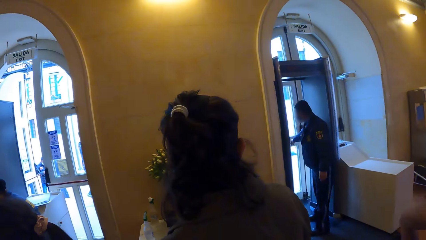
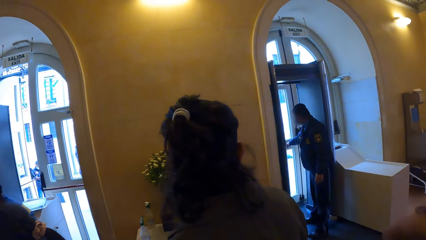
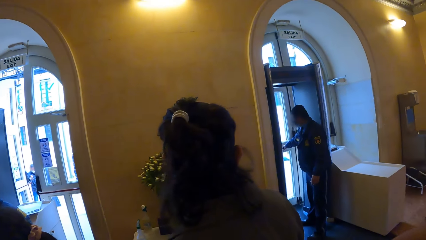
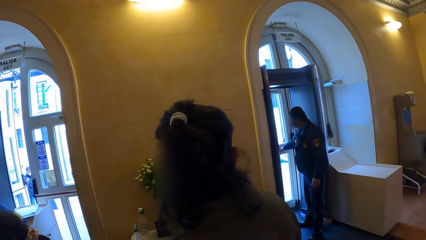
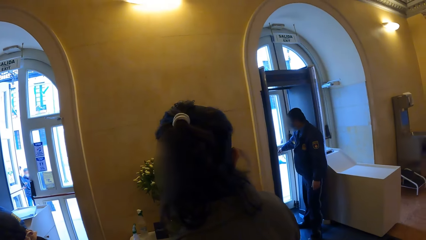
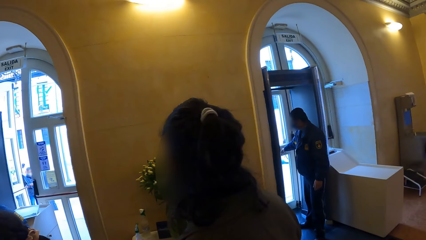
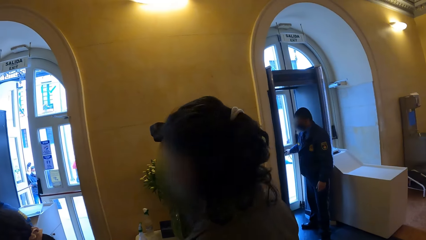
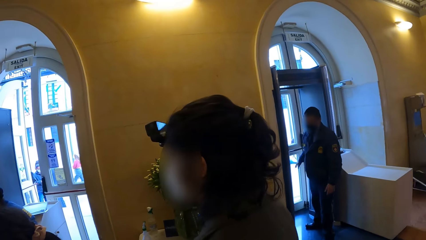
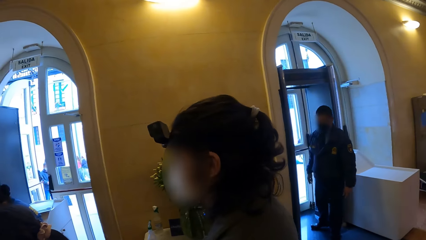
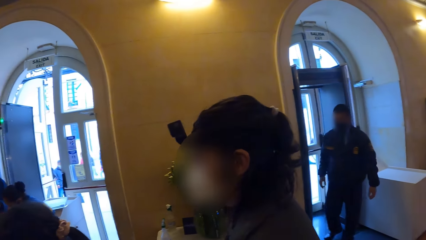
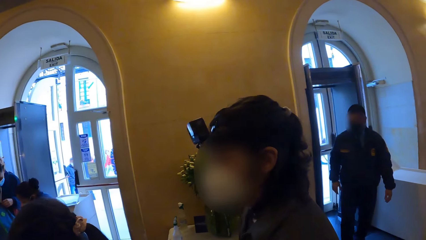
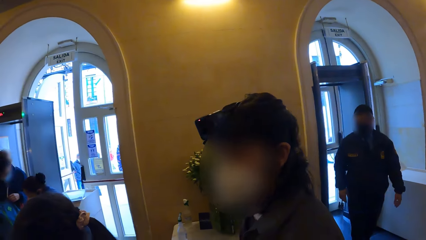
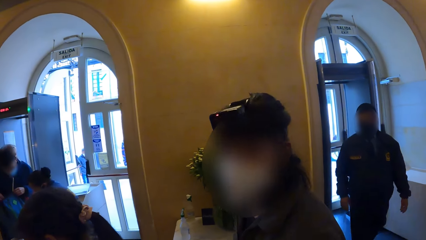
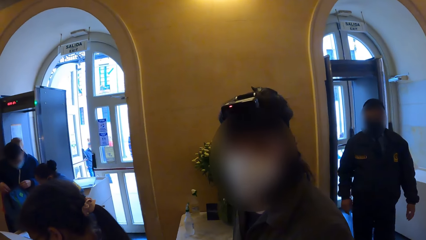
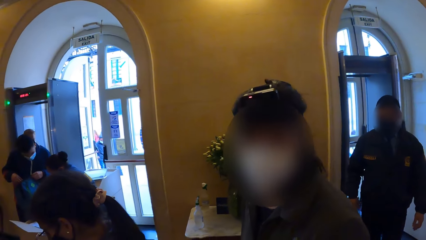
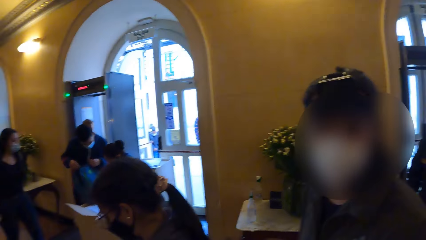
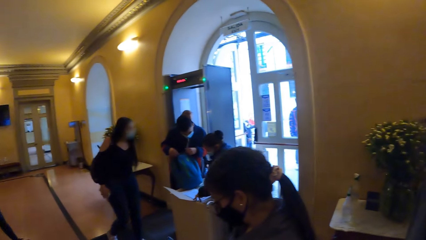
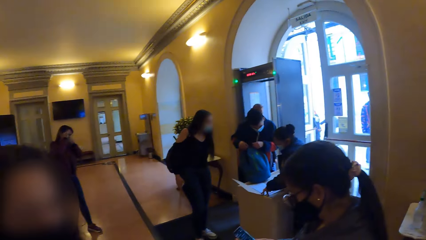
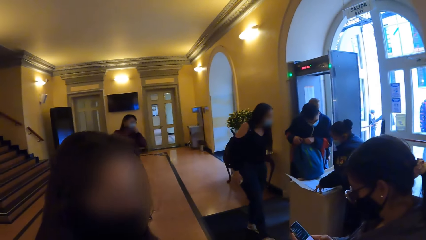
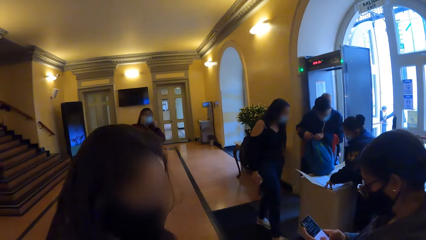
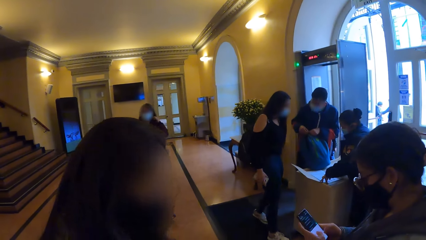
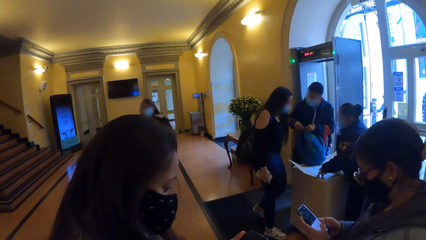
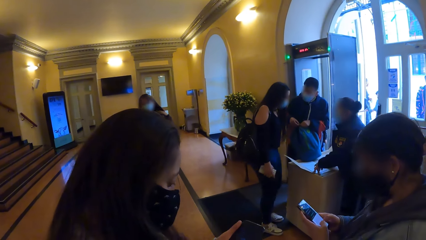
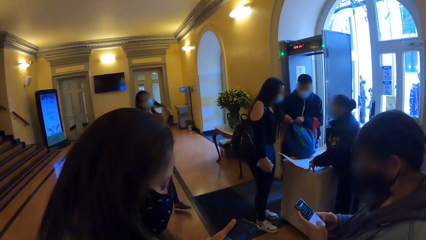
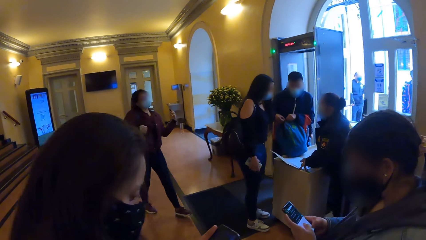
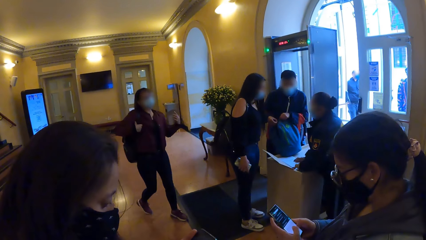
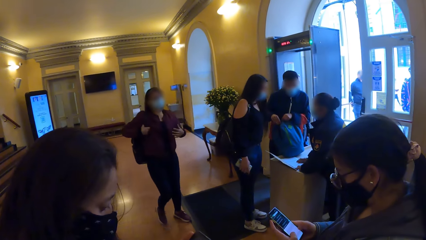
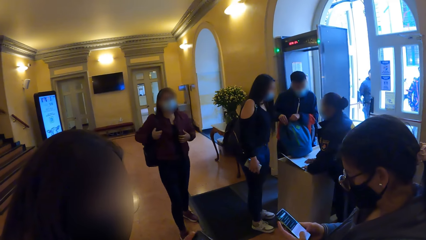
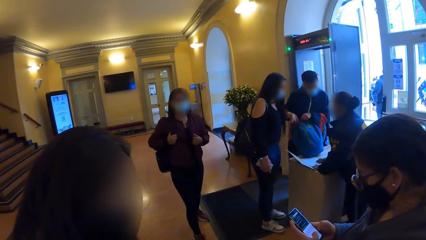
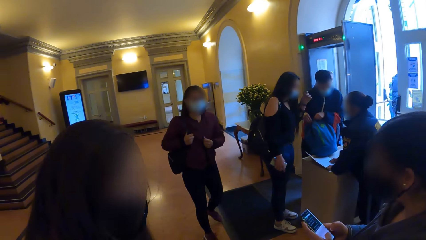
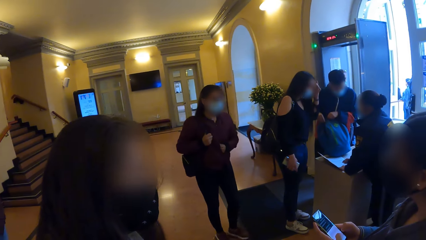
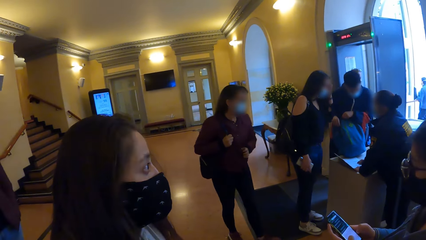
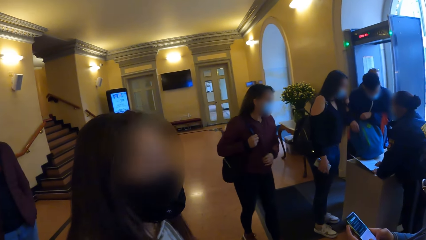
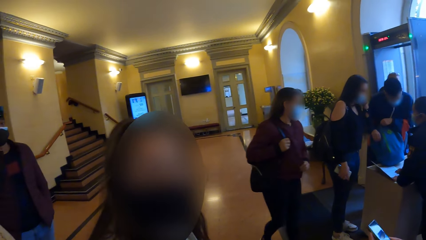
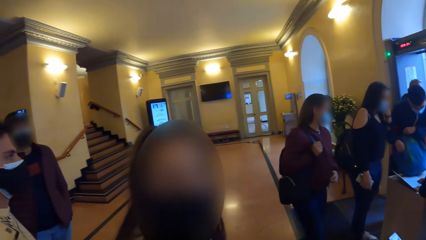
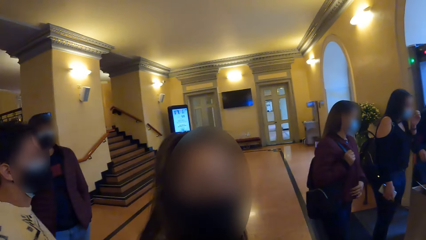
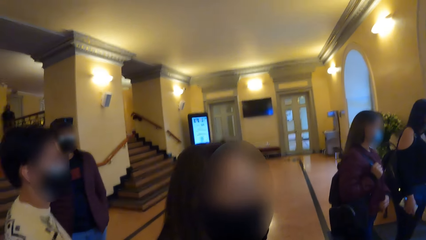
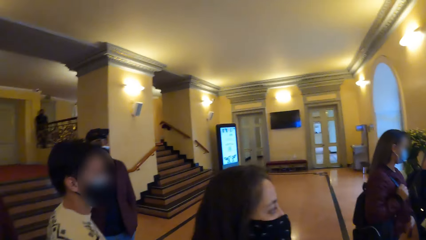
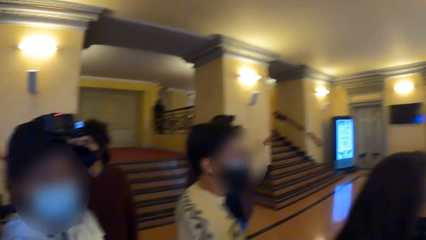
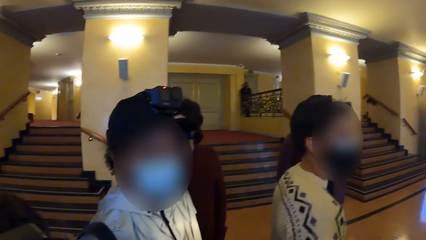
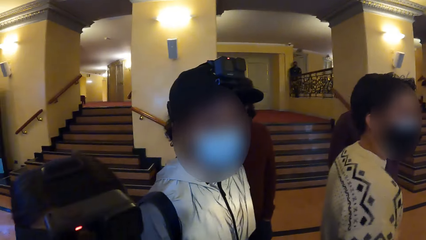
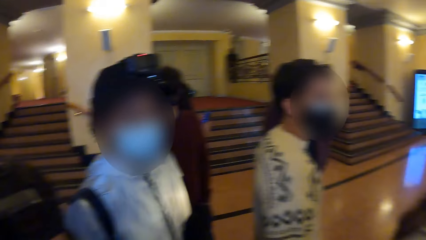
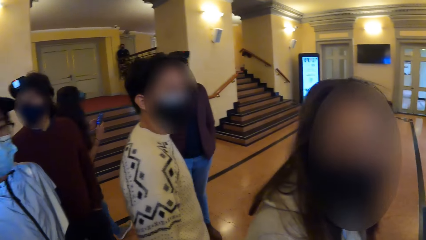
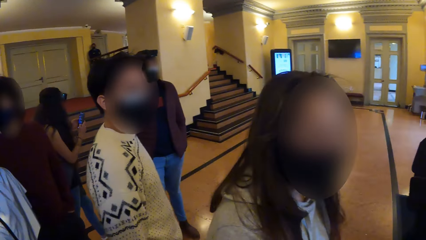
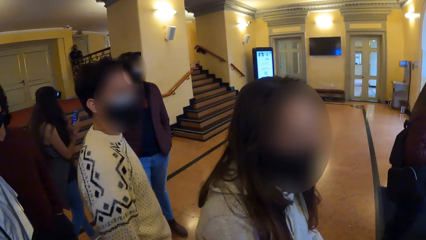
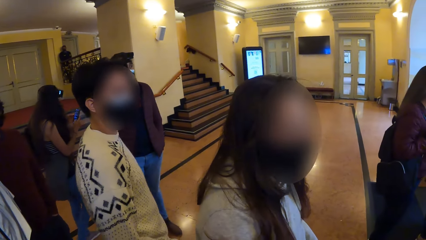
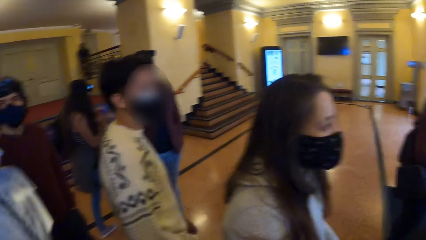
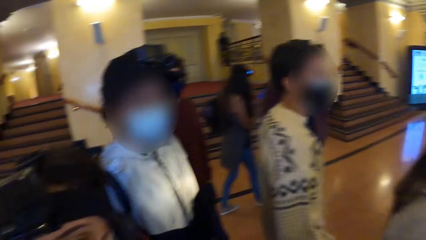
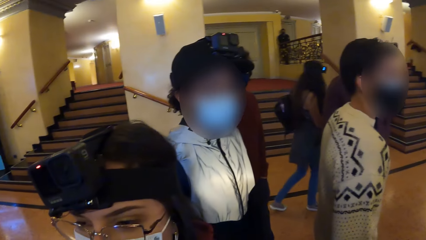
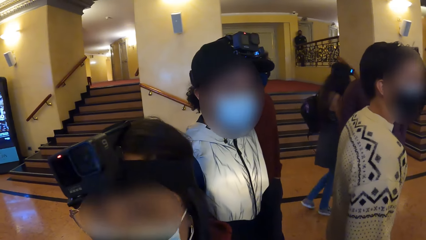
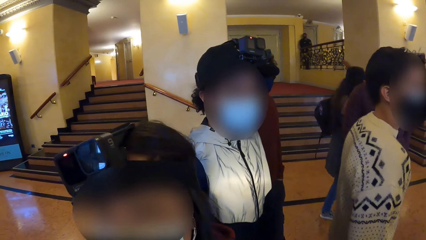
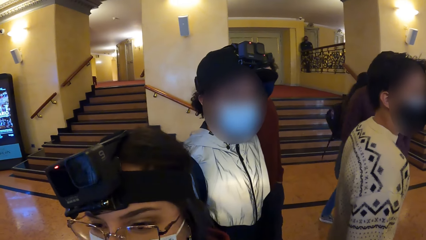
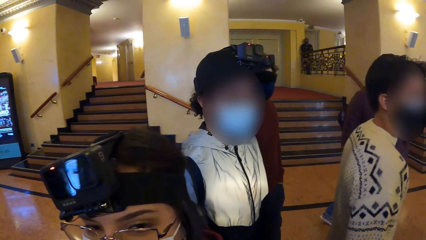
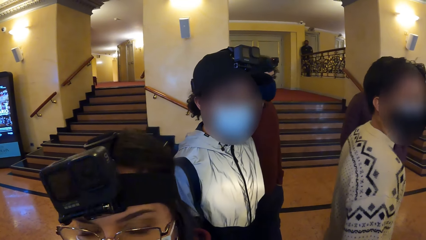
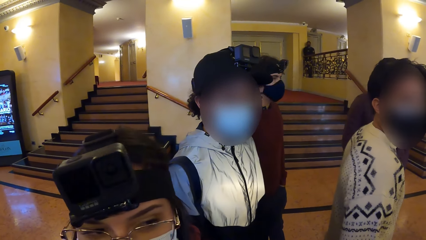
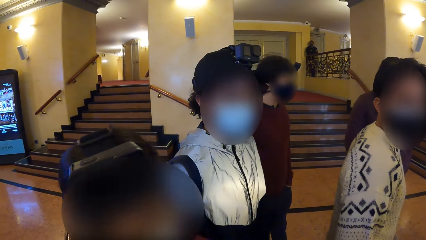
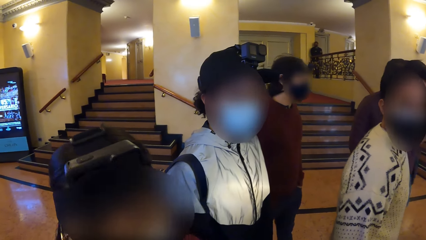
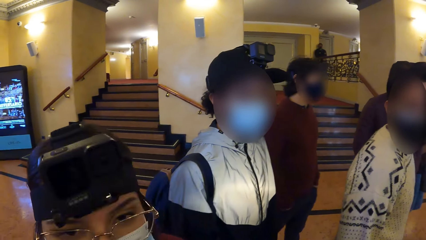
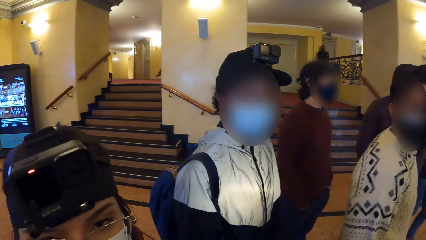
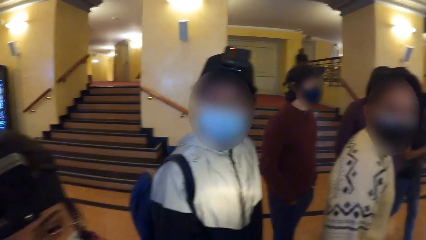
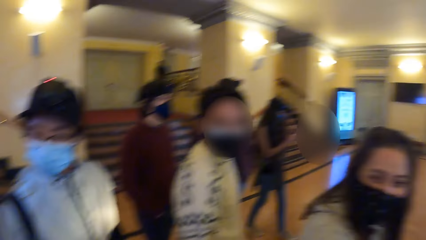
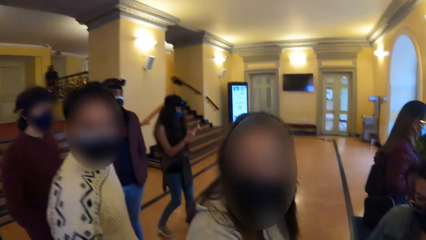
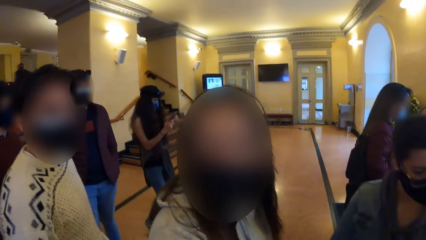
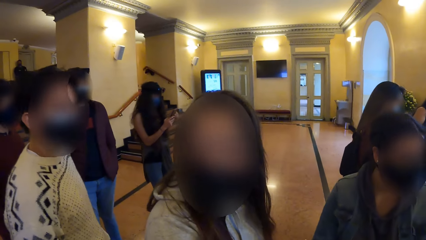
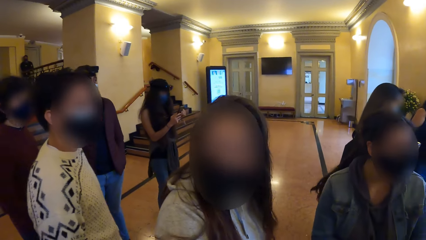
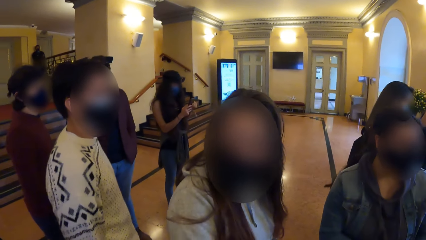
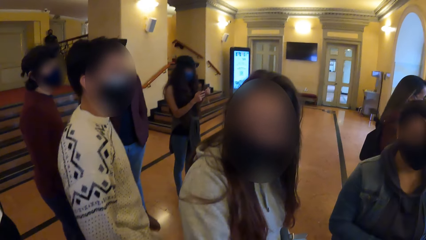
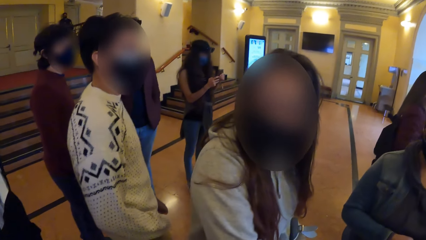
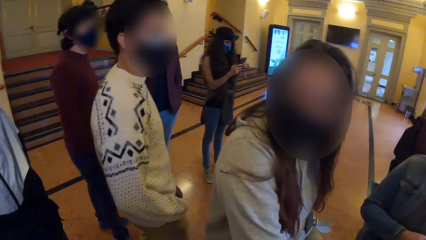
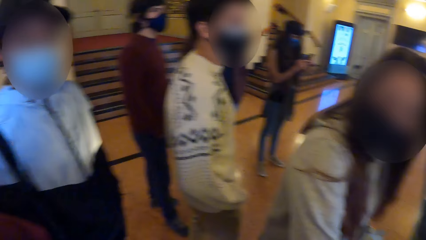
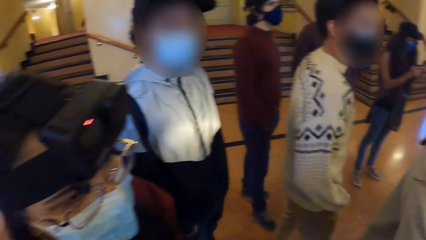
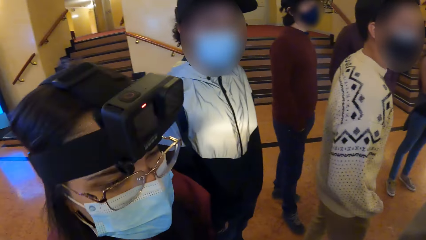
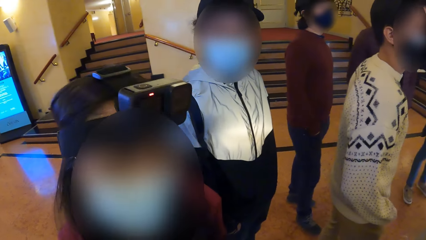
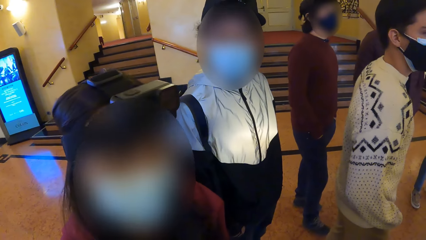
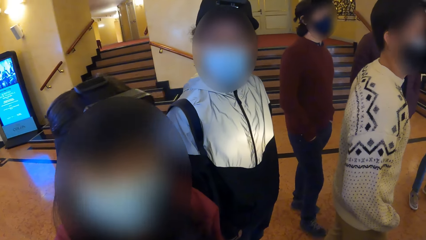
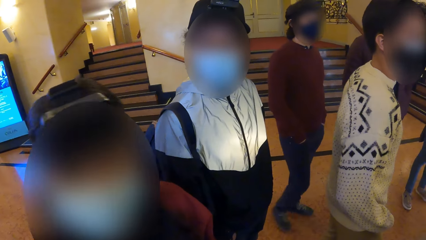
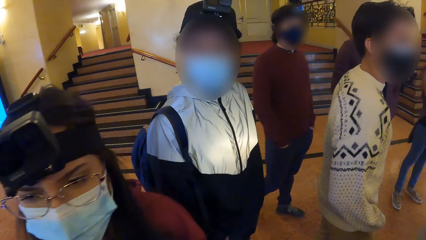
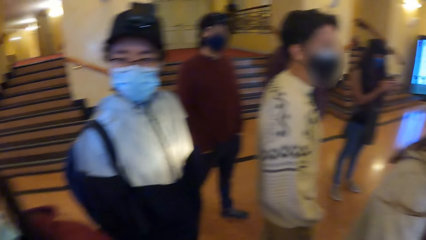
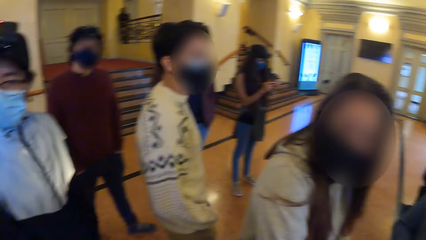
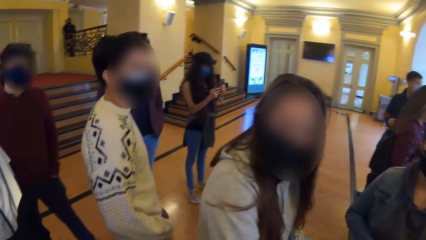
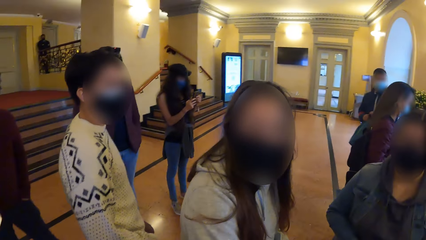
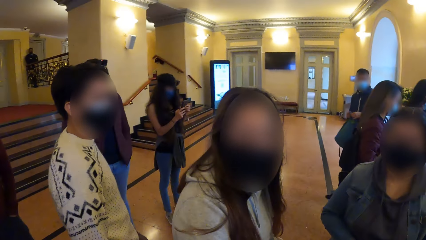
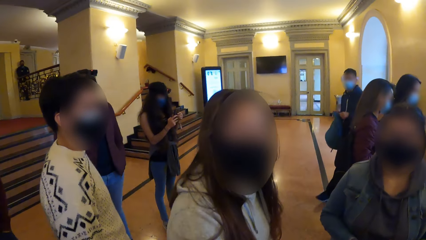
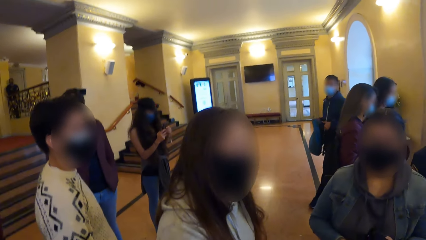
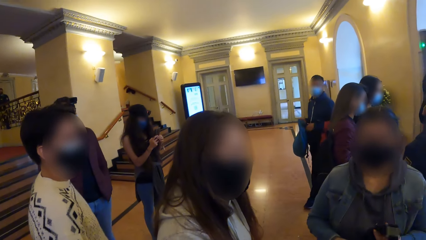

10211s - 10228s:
A woman operates the phone with her hands.
